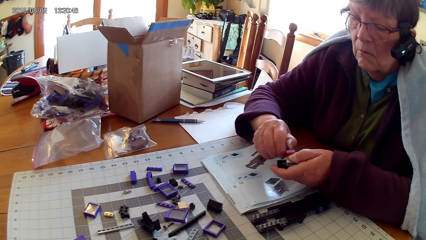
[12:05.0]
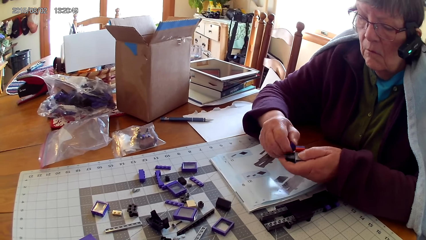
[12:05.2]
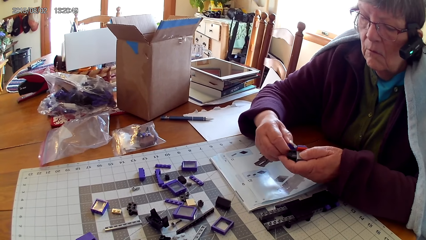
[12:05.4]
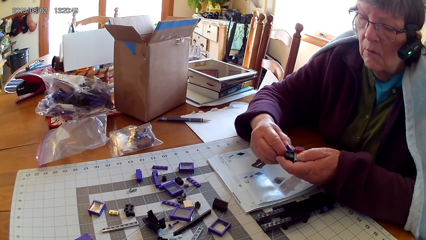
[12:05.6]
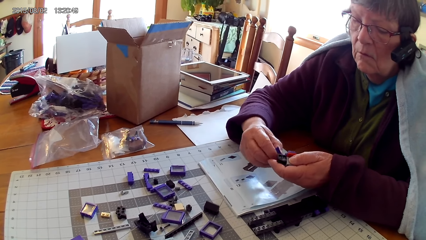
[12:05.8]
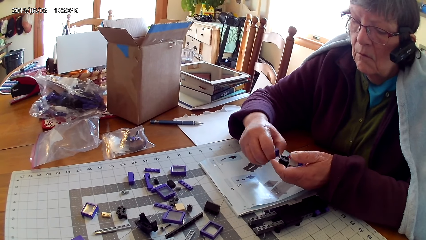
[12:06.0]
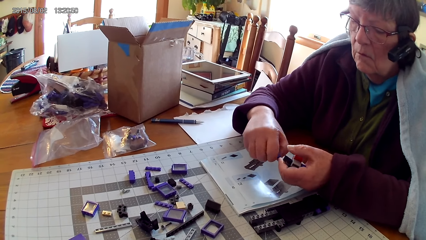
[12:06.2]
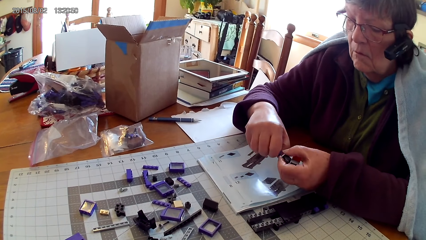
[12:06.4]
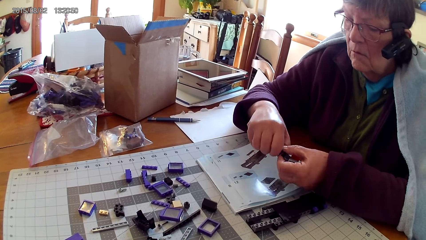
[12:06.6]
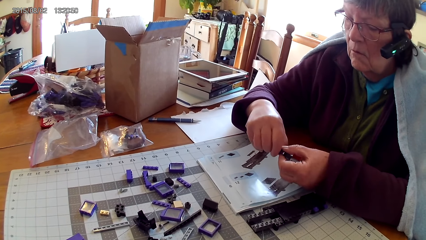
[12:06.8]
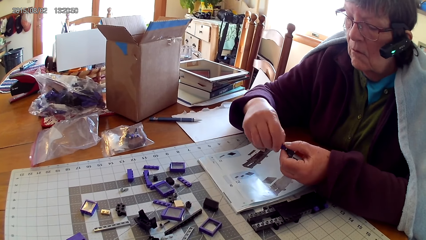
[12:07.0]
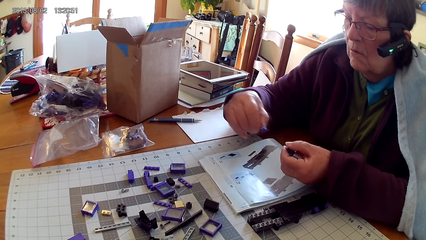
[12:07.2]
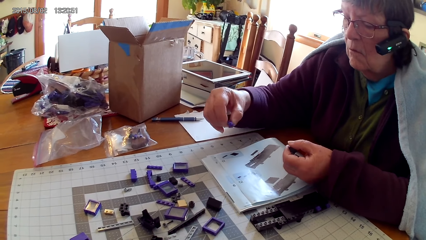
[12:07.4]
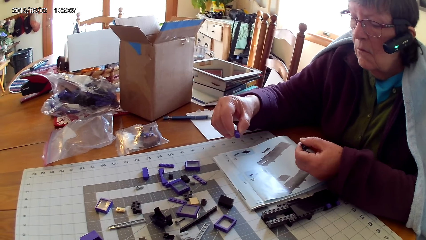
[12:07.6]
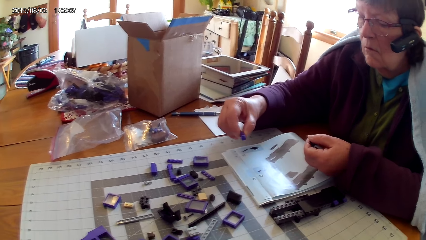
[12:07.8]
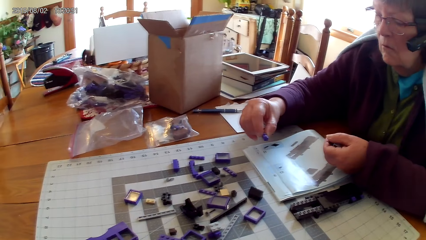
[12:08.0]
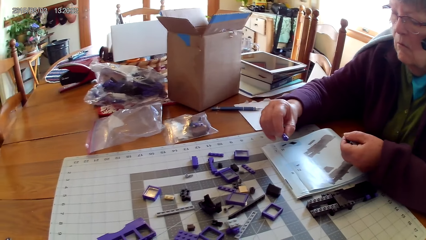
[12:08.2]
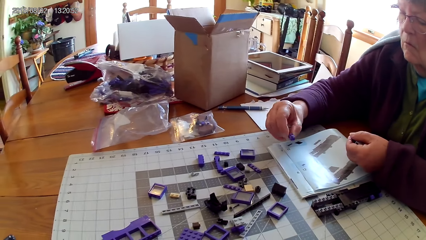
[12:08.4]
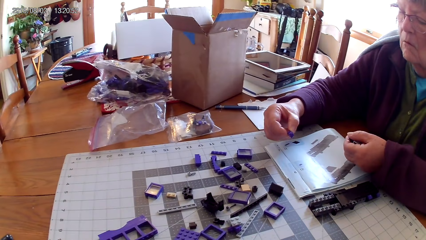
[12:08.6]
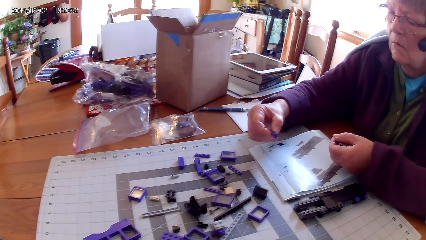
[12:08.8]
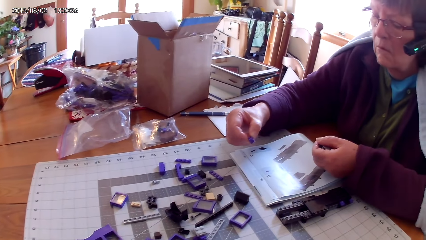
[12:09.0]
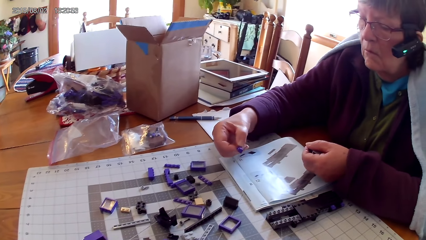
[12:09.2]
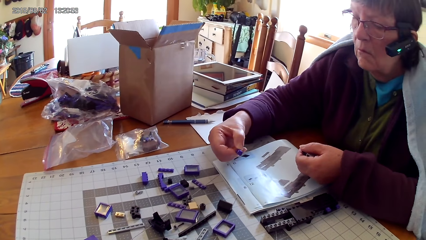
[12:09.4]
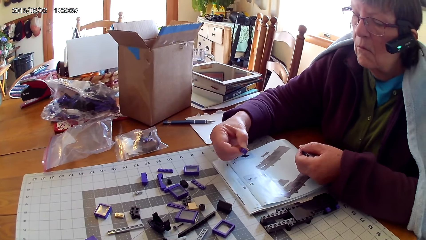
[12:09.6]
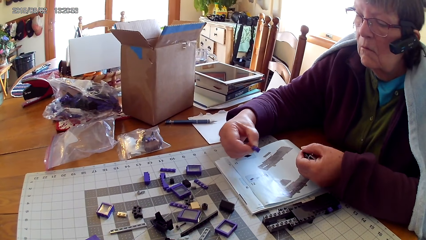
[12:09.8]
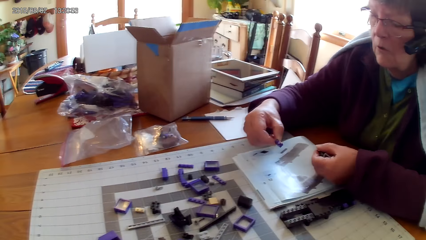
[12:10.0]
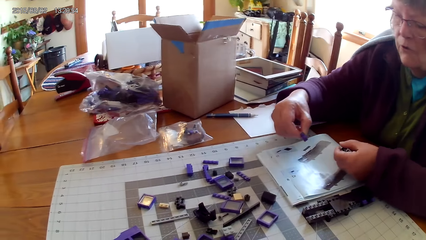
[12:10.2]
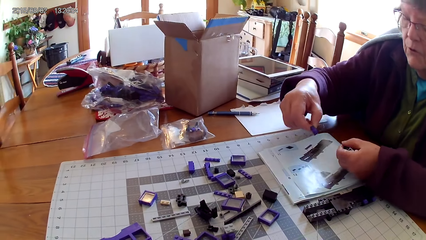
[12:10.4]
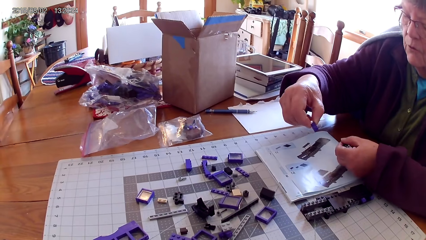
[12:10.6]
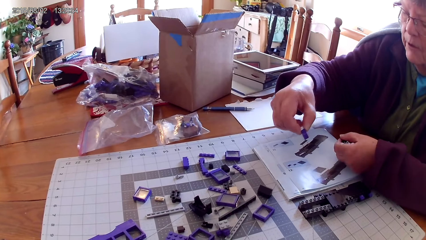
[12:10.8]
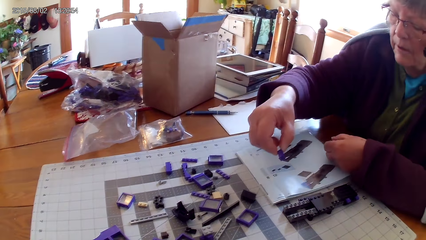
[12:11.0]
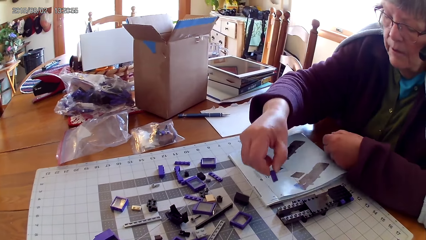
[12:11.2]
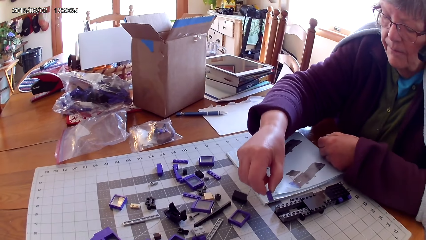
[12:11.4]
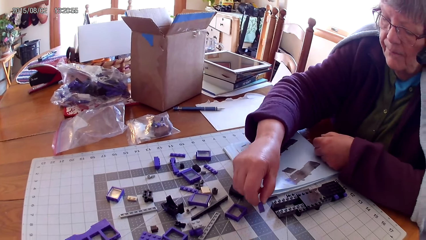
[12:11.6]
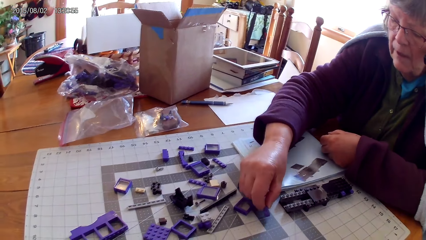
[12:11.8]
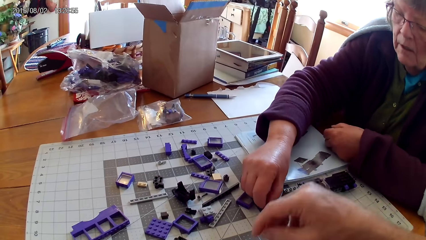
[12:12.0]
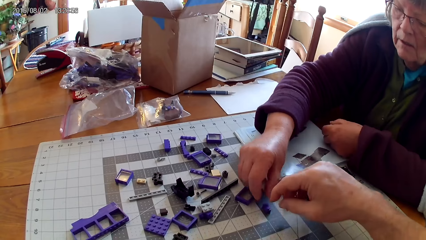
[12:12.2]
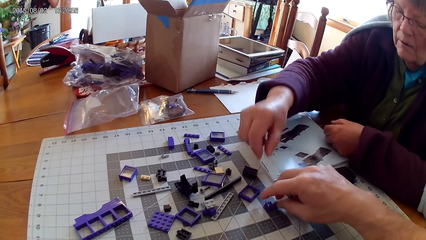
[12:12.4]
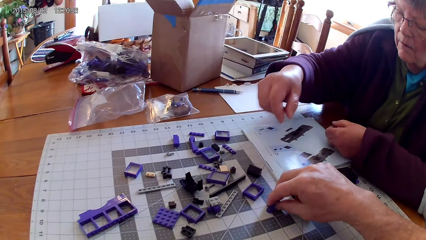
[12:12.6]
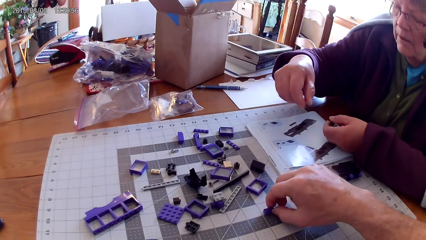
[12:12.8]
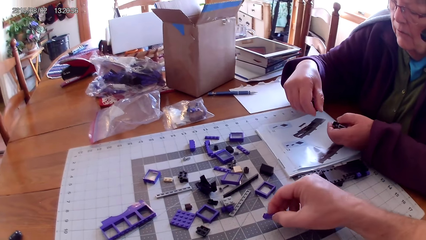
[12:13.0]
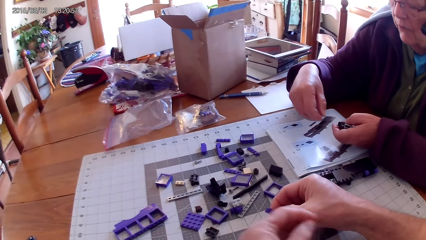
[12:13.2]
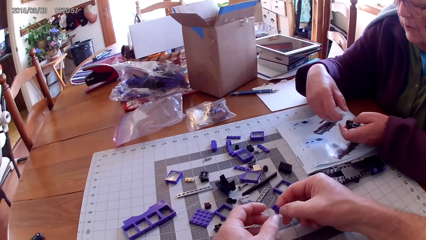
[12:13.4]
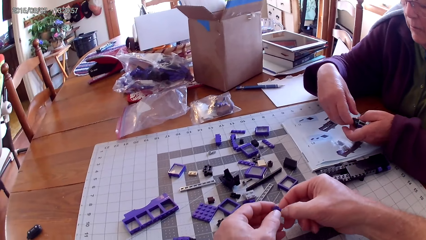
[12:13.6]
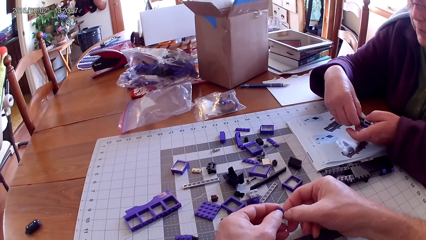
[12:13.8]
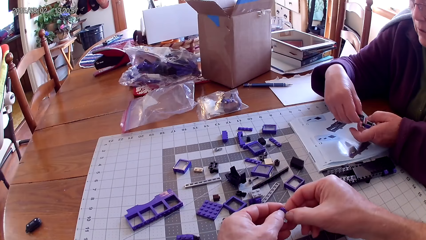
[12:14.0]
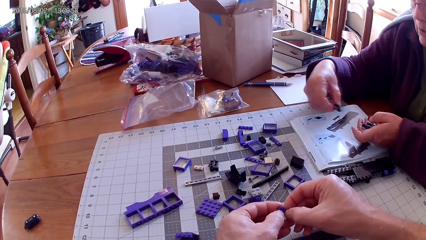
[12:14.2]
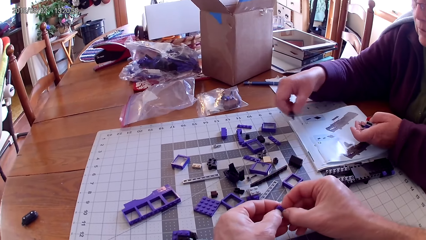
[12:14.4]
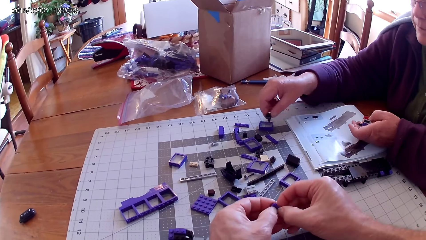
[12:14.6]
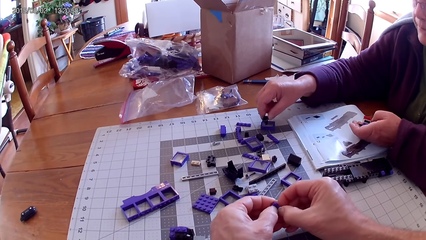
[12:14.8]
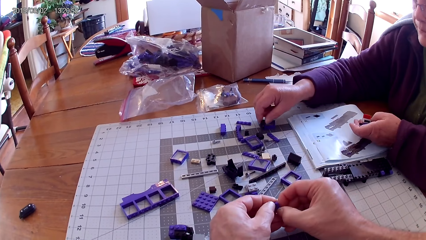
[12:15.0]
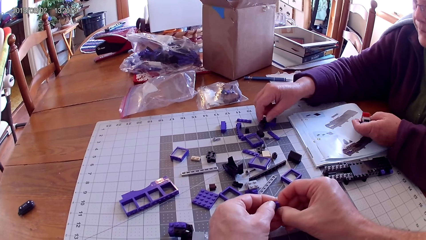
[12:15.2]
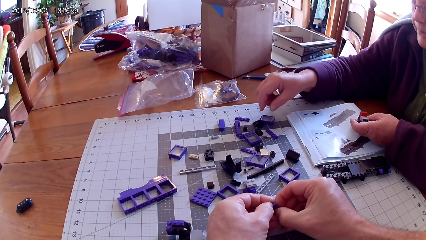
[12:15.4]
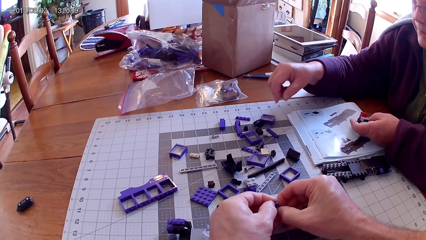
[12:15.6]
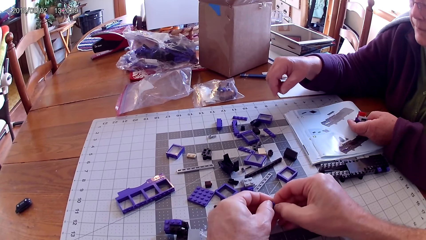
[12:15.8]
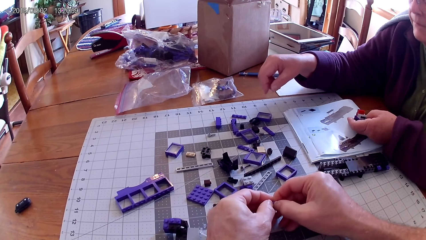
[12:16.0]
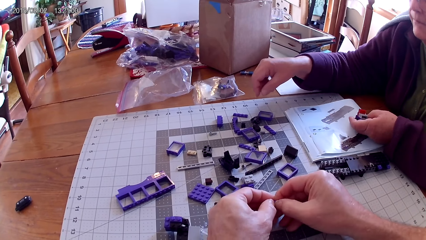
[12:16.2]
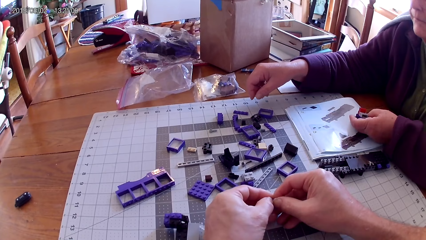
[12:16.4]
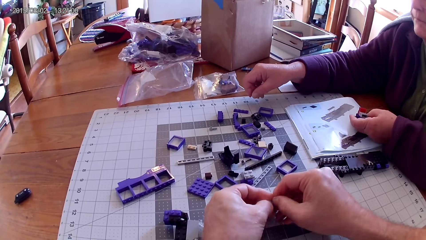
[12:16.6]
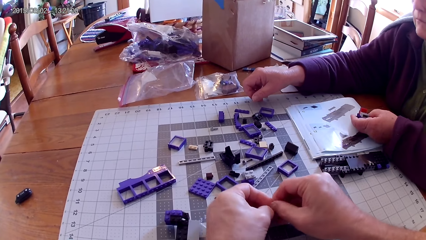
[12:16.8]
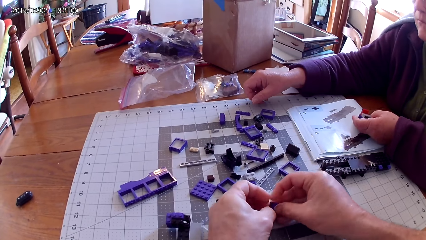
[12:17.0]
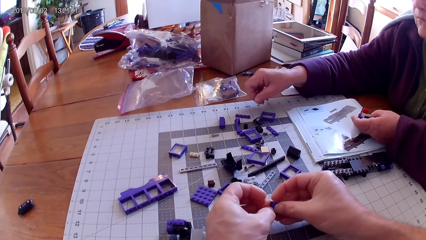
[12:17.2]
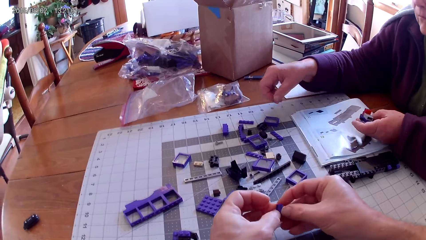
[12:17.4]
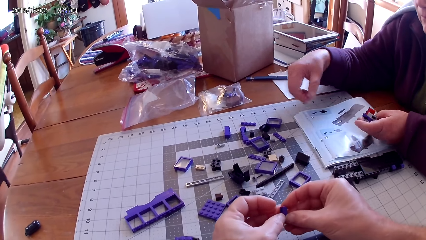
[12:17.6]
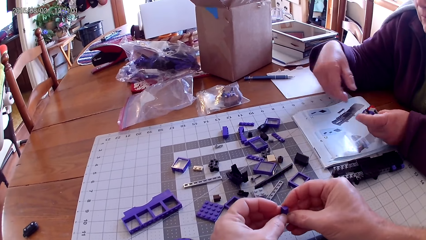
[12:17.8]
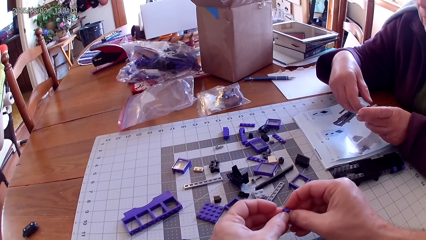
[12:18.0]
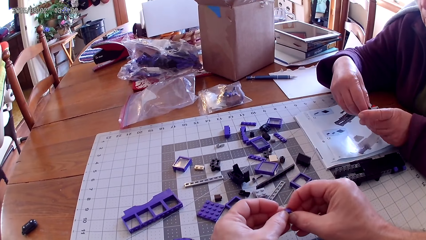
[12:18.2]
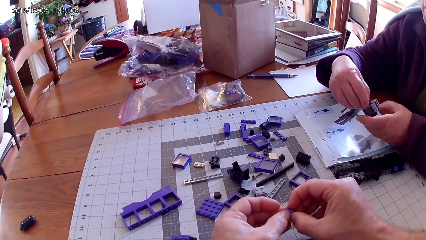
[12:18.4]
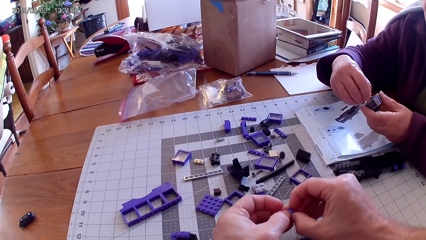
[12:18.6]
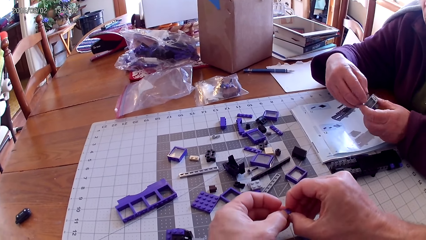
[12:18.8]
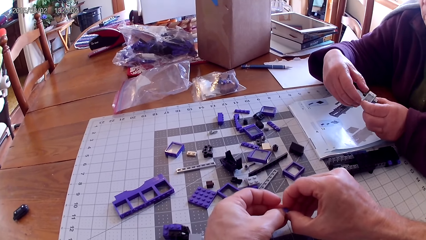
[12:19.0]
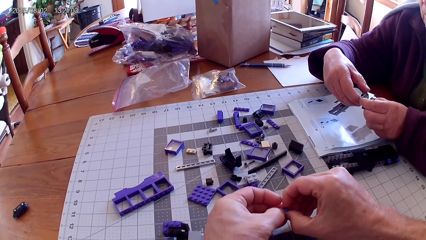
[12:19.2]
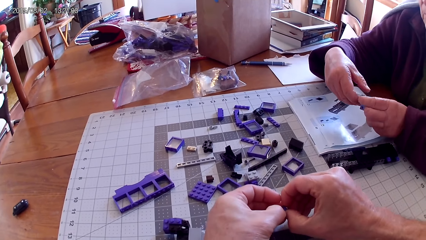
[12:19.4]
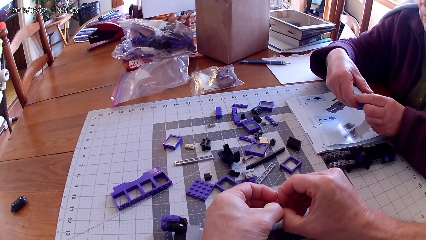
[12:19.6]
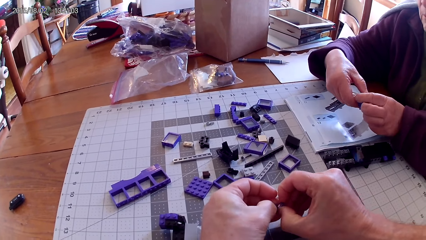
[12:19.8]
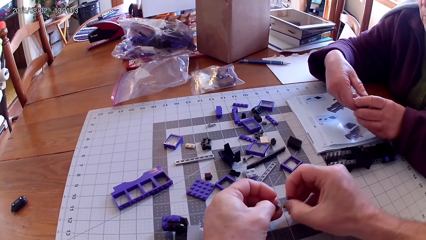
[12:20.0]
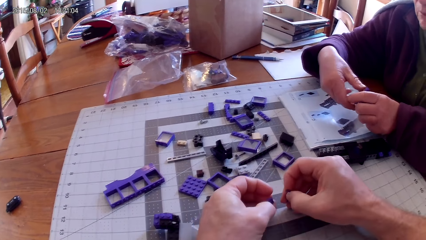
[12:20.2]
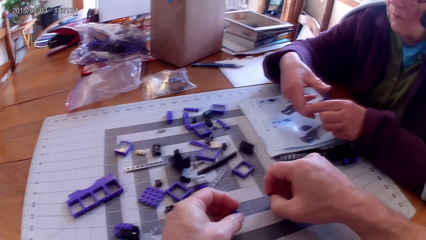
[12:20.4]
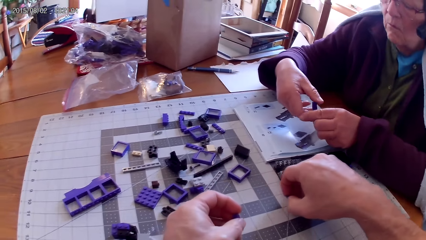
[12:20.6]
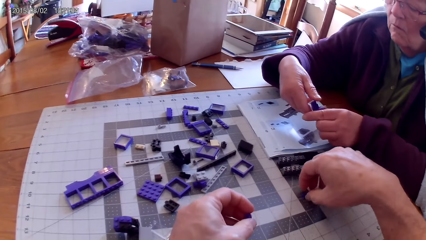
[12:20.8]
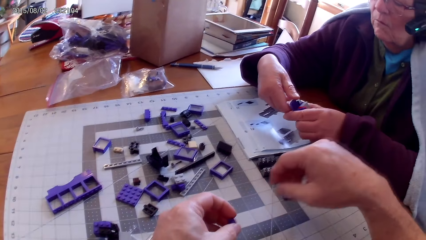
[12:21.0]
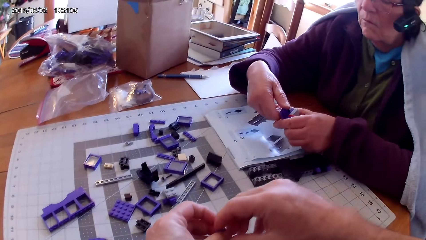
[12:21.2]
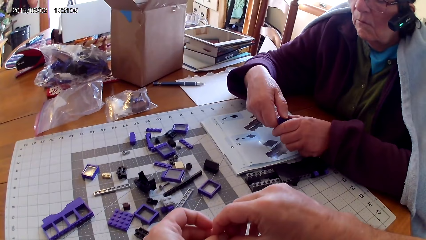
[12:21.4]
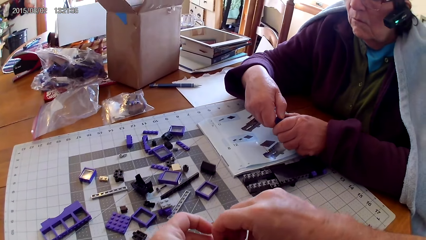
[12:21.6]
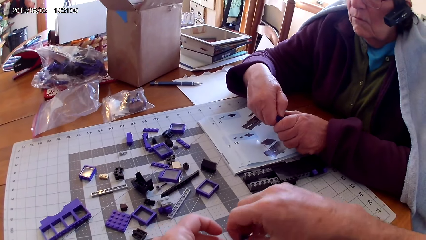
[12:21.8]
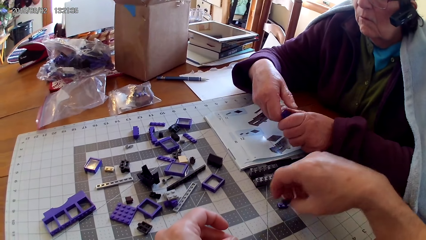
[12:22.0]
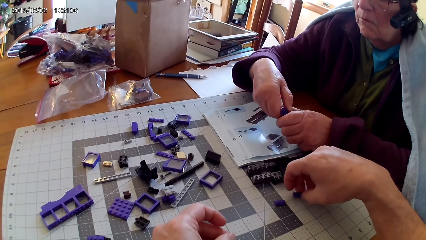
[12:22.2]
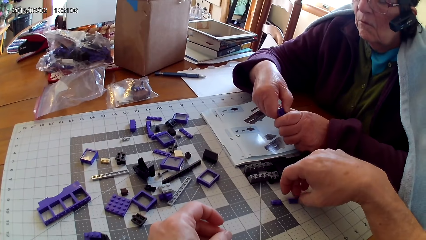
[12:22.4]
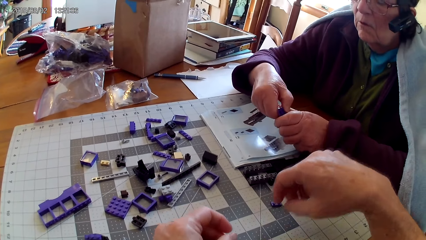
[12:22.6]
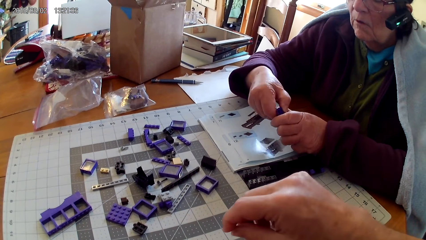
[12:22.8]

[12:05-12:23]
A woman loosens the spare part. The woman looks at the part of the spare part. The woman puts the spare part aside. The camera wearer takes spare parts. They hold a plastic. The woman loosens the other spare part. The camera wearer loosens the spare part. The woman puts the spare part on the table and loosens the other spare part. The camera wearer places down the plastic.
